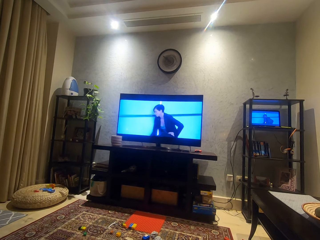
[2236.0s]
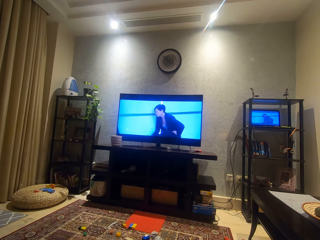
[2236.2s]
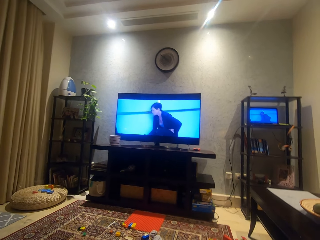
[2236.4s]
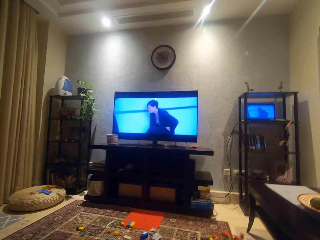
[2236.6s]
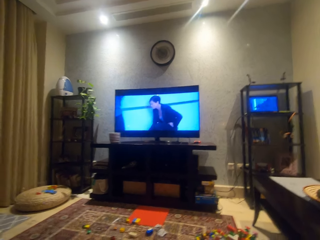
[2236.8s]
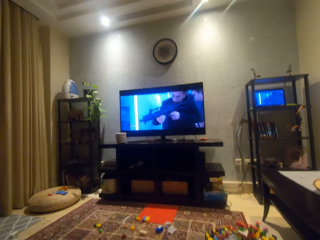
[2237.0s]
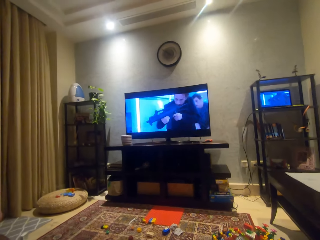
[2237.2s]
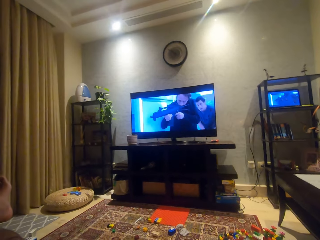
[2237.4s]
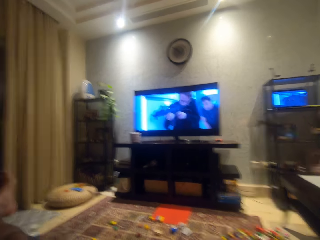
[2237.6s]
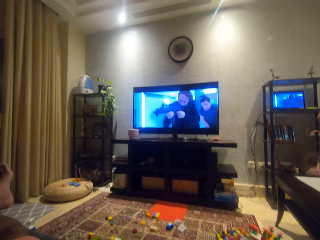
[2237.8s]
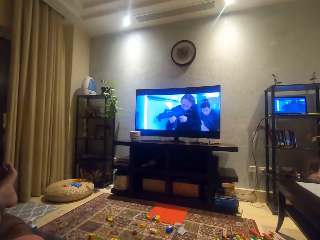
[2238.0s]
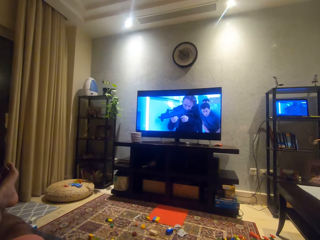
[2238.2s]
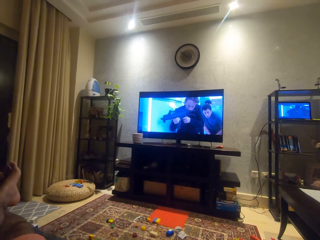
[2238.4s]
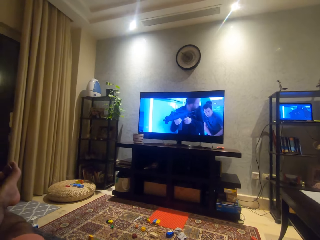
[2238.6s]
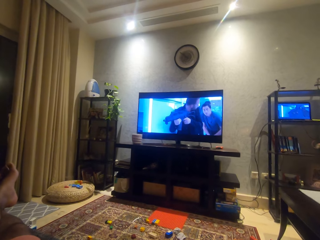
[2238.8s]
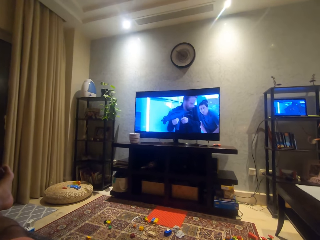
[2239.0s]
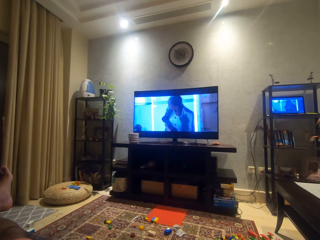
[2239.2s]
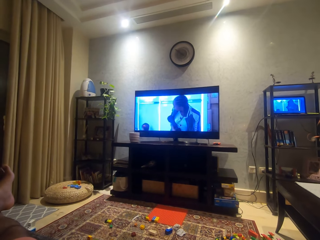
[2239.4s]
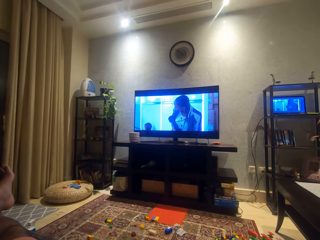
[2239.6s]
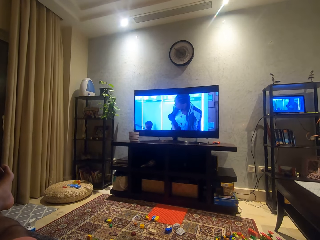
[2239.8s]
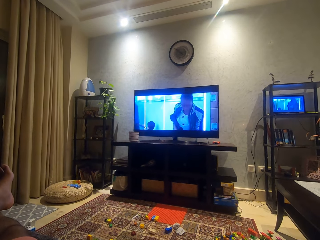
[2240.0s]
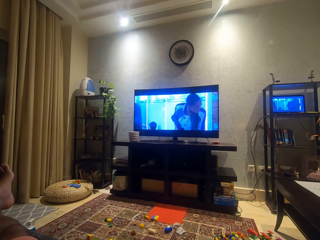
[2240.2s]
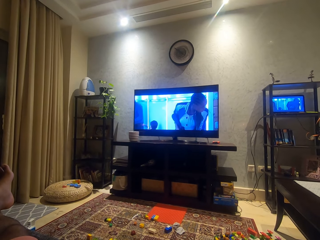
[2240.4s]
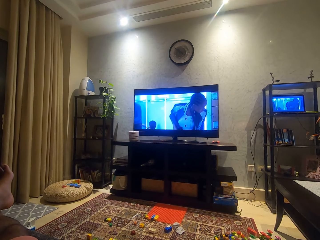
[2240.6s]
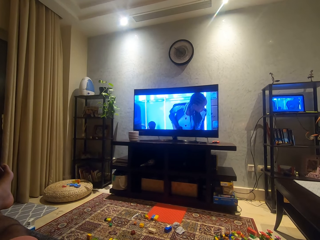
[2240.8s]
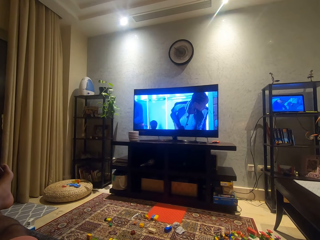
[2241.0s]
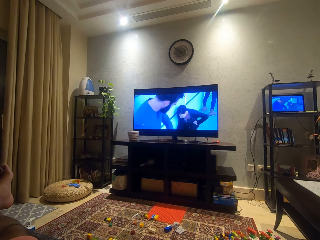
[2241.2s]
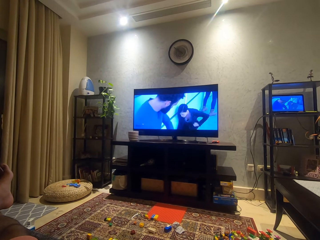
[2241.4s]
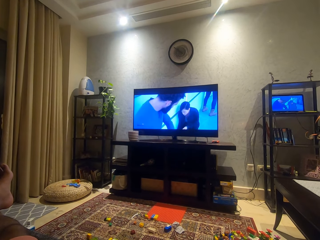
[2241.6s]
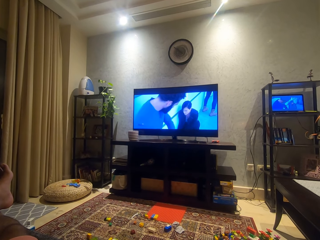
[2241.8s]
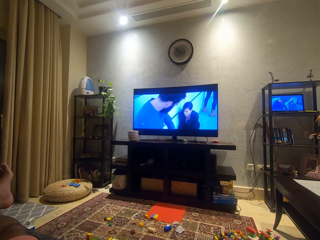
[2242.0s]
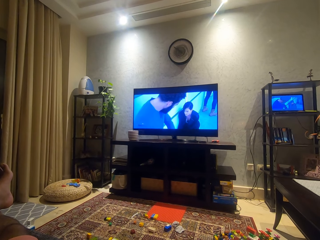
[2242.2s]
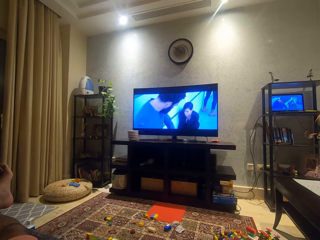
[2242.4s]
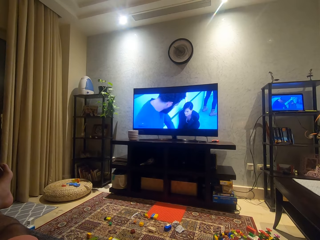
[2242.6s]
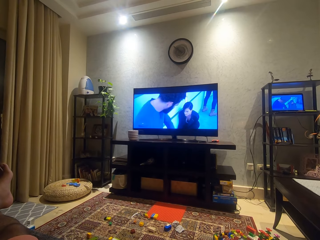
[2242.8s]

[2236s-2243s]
The camera wearer moves a bit.

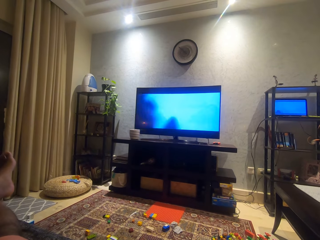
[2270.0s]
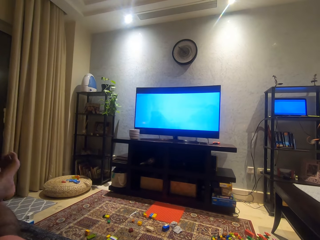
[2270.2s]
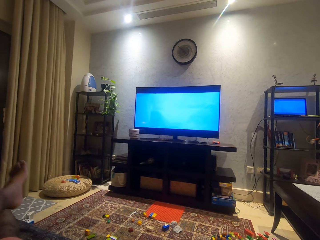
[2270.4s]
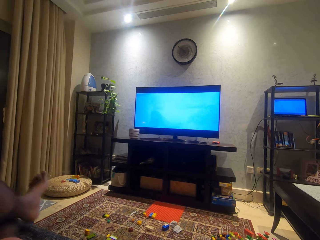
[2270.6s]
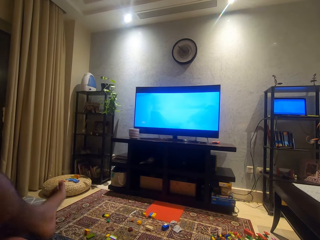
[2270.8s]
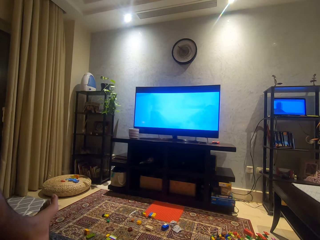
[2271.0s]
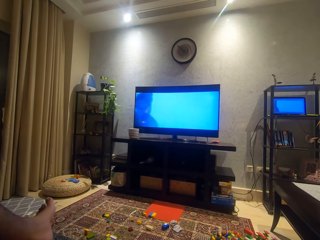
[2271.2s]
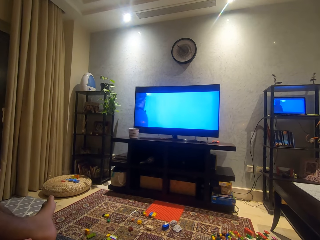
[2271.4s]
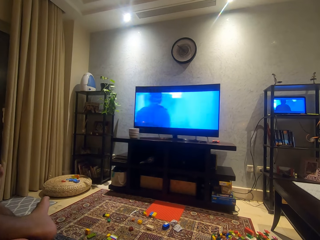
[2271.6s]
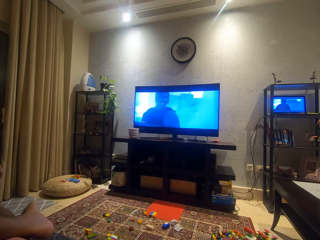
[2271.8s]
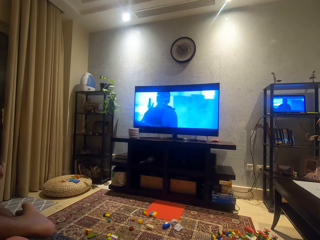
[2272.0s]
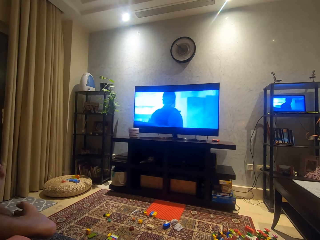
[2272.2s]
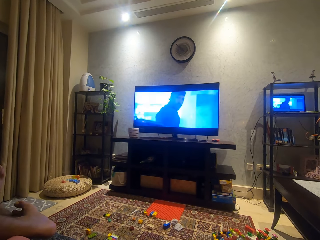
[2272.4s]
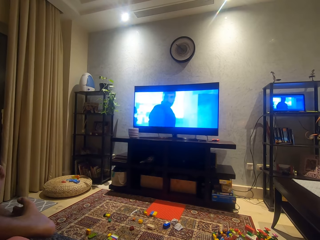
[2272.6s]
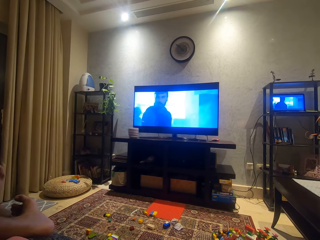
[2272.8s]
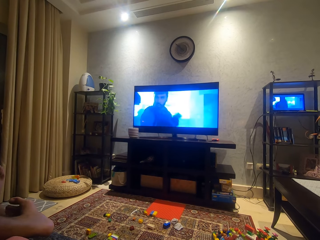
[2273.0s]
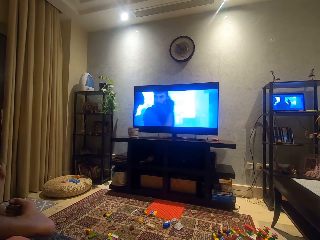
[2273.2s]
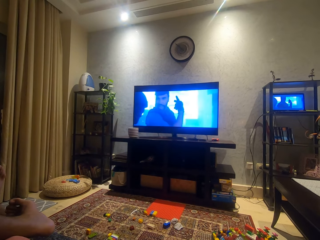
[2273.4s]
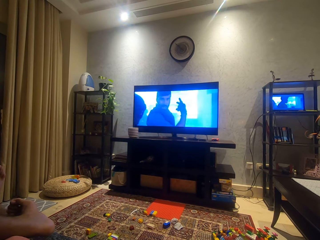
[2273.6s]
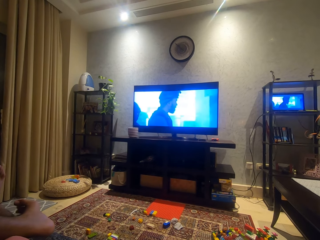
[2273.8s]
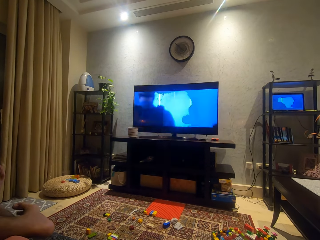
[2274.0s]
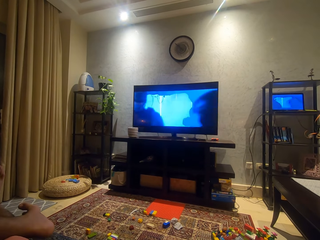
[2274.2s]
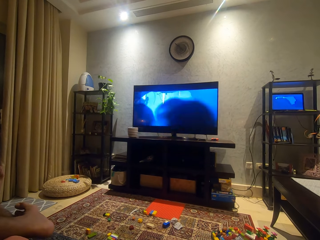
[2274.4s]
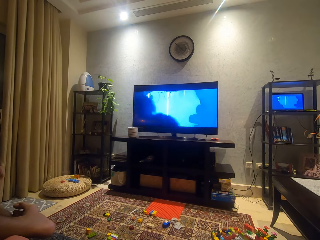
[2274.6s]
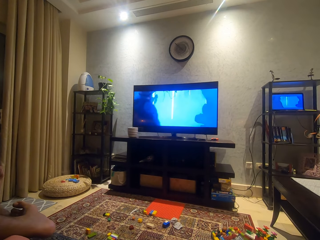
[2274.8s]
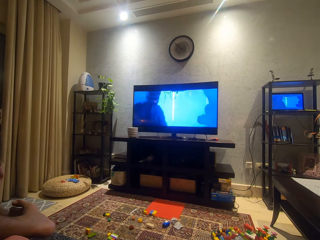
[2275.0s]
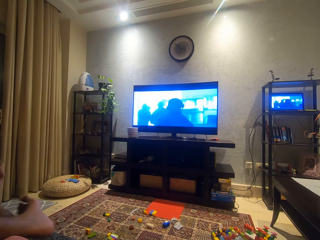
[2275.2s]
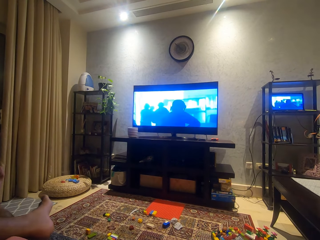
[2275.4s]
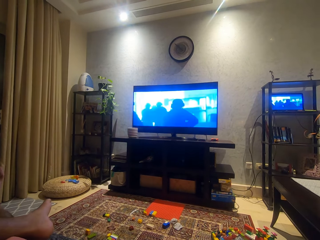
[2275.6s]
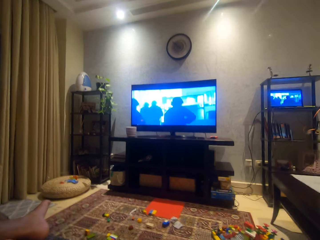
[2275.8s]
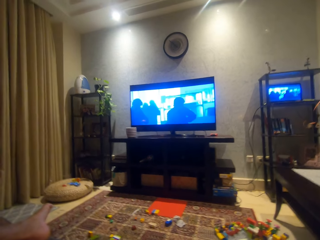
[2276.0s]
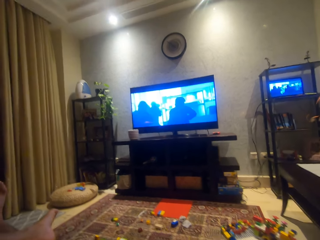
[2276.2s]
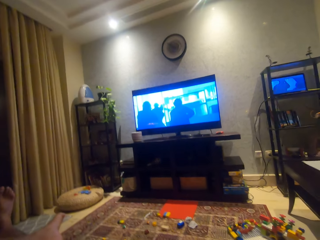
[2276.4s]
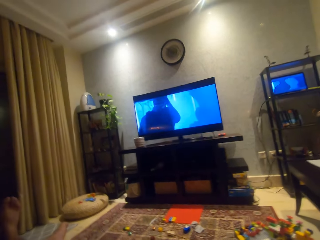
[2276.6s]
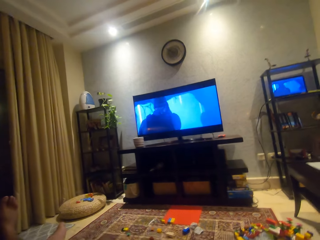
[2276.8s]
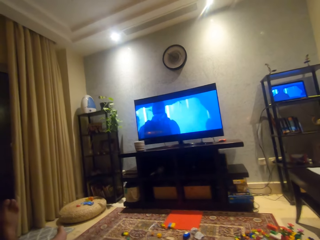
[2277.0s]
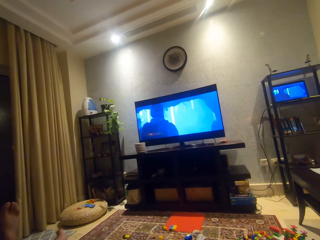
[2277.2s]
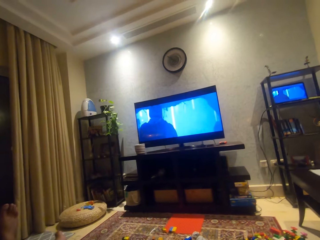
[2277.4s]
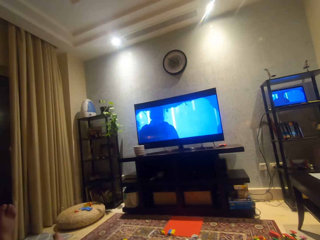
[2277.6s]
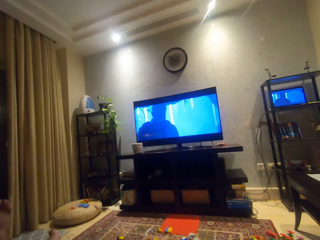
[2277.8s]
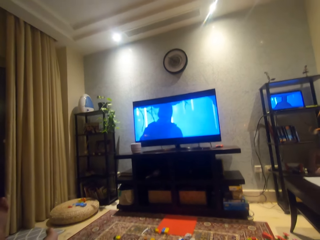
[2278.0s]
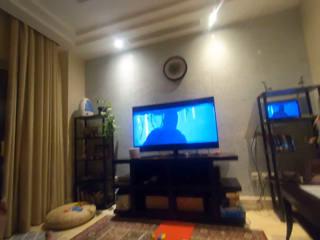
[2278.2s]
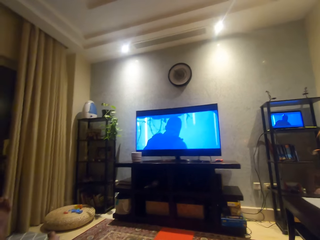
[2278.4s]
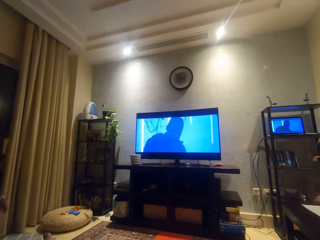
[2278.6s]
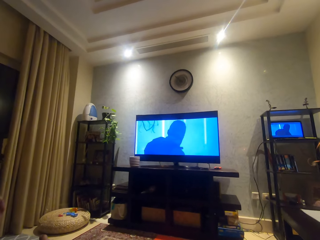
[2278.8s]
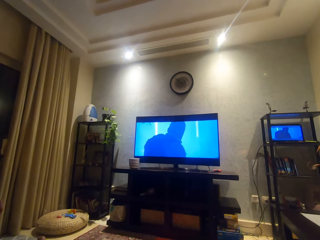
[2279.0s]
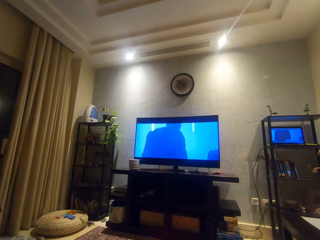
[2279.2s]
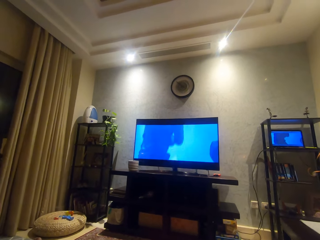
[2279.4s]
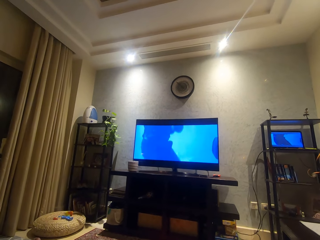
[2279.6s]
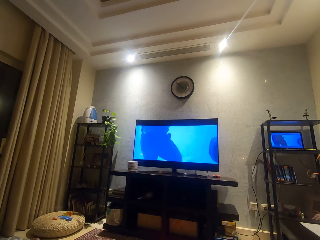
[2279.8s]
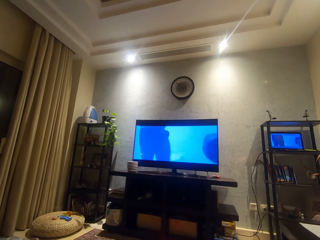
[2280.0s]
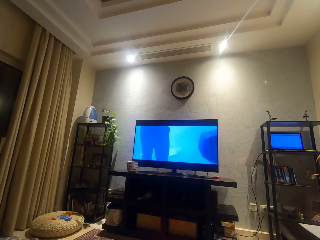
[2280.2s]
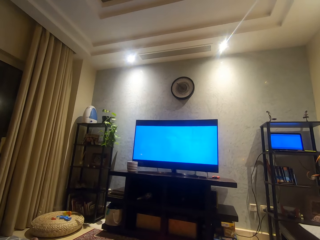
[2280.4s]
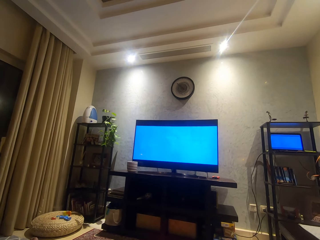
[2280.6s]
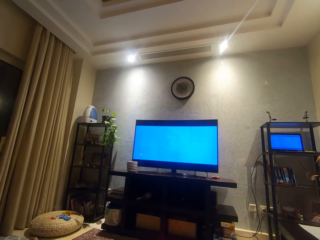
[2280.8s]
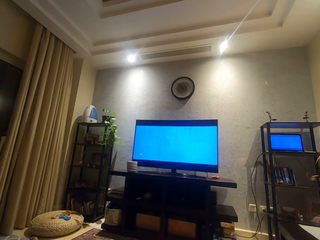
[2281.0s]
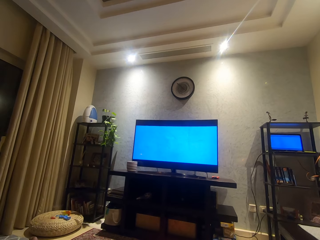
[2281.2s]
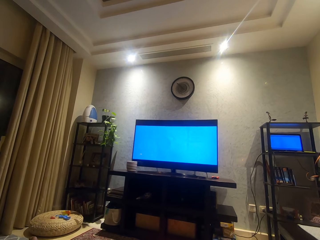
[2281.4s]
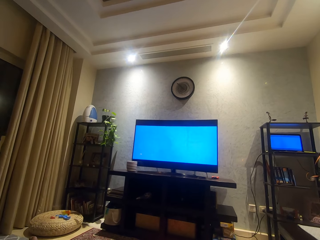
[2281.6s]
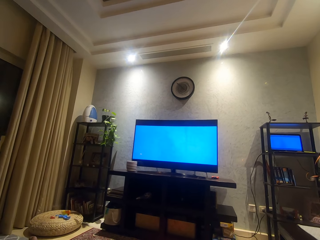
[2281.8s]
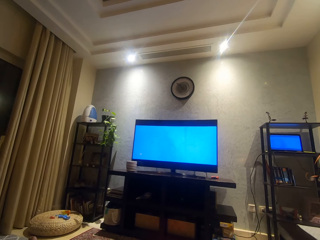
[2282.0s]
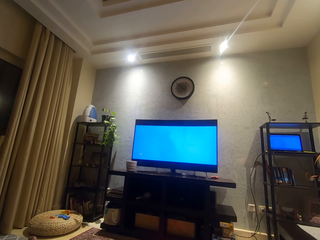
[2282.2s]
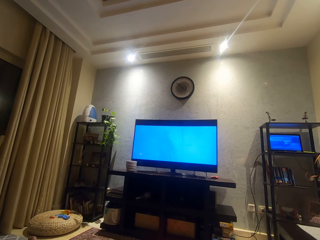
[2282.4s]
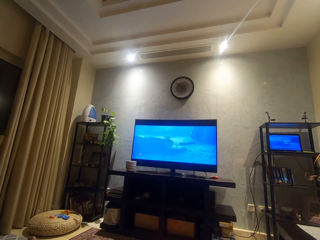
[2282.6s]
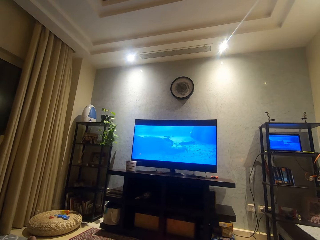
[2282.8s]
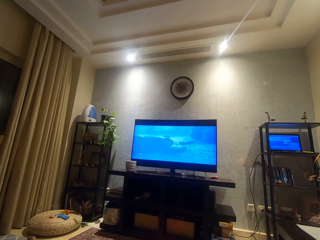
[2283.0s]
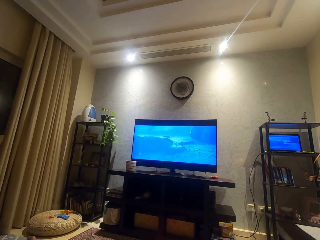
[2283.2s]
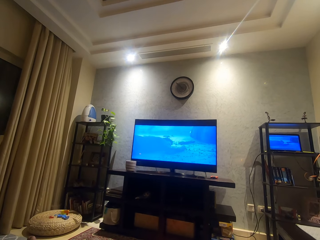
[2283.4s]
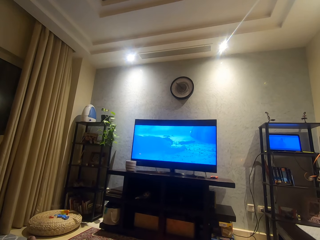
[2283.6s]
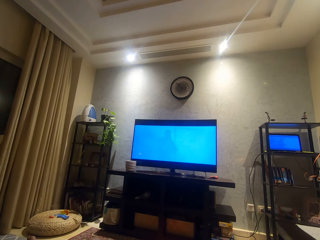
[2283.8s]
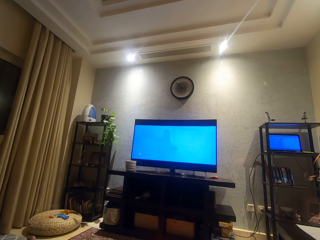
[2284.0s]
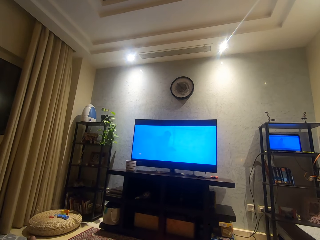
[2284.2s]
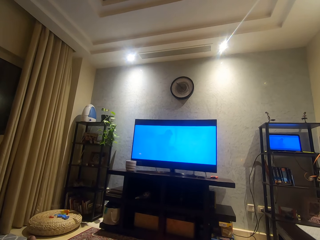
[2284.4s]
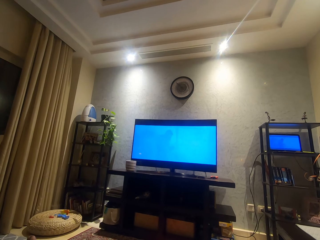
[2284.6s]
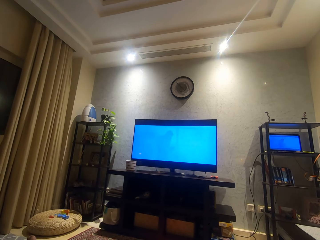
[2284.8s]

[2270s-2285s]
The camera wearer moves his leg. He moves his toes. He looks around.
